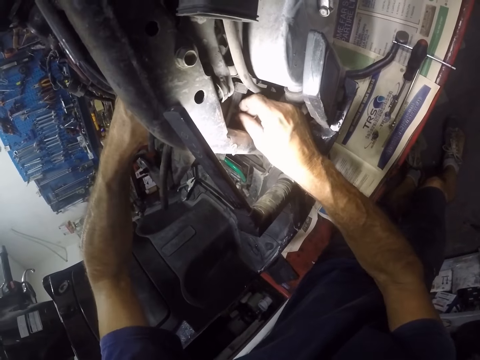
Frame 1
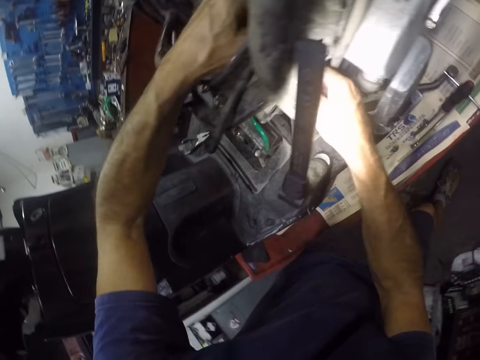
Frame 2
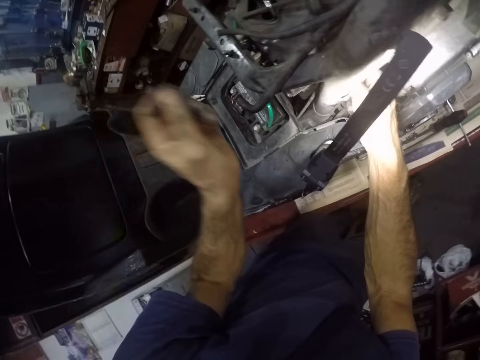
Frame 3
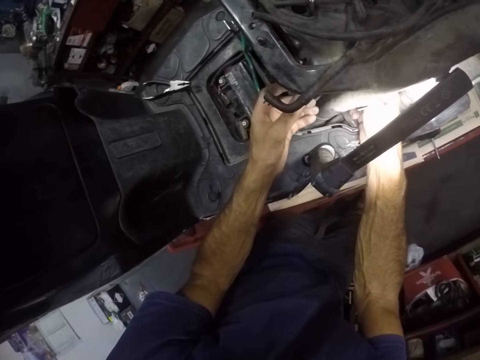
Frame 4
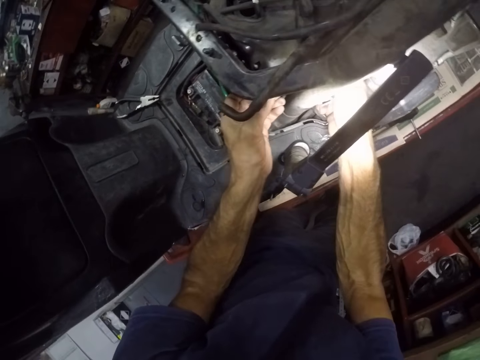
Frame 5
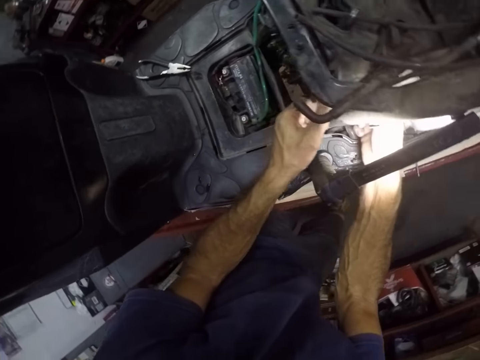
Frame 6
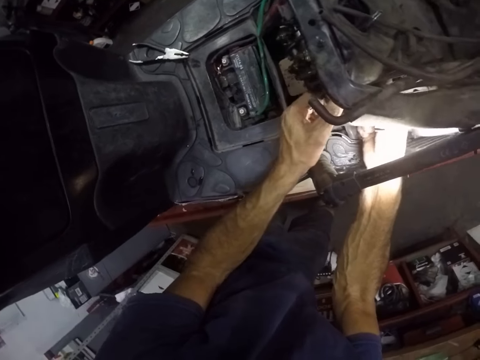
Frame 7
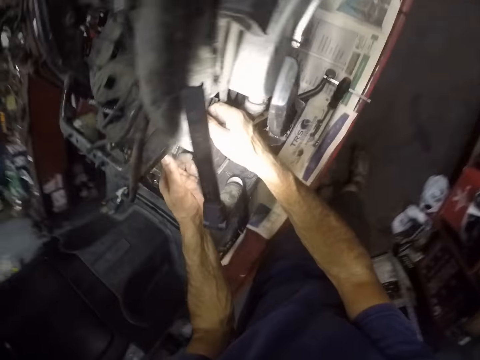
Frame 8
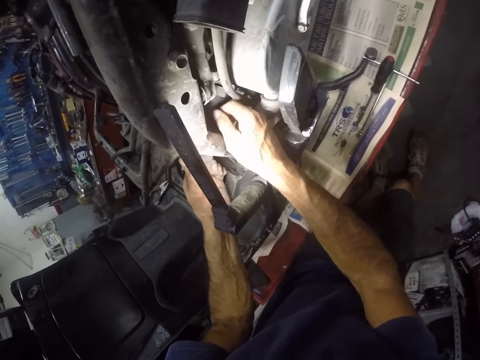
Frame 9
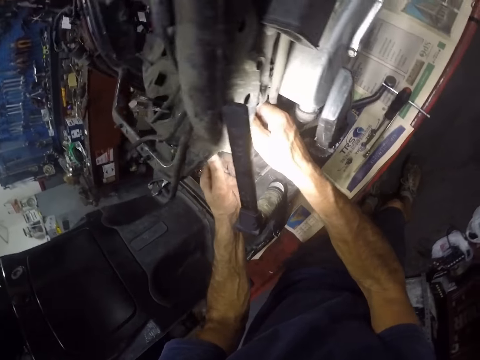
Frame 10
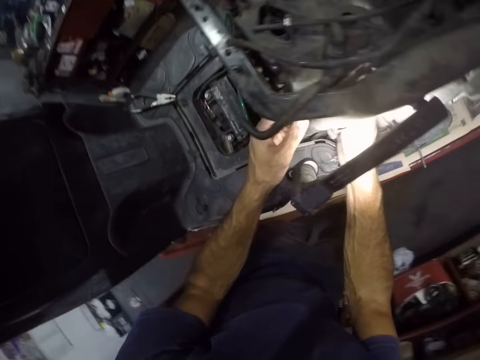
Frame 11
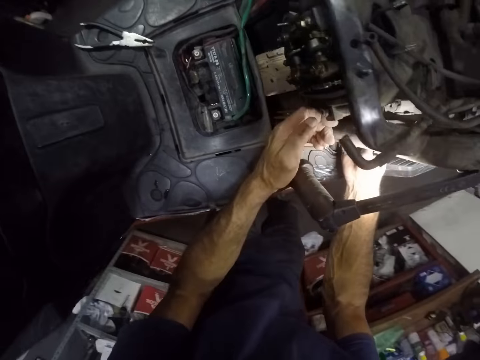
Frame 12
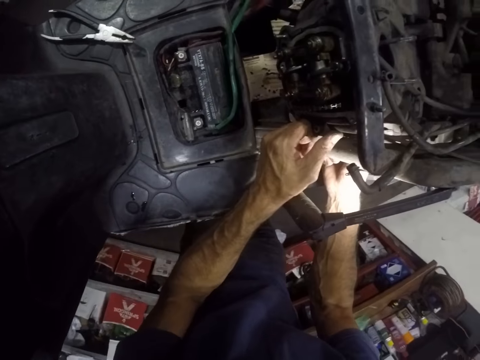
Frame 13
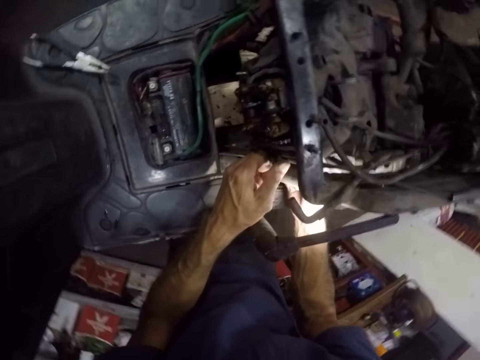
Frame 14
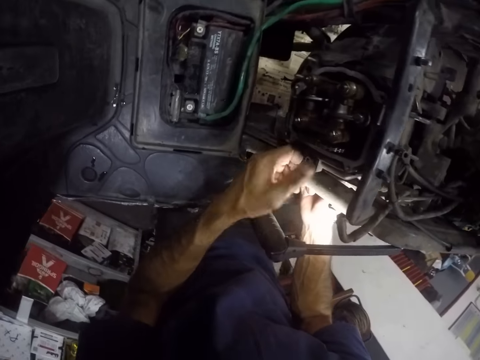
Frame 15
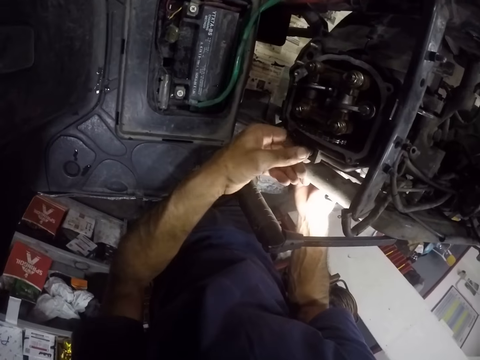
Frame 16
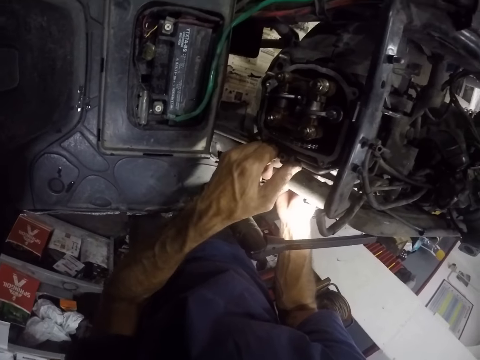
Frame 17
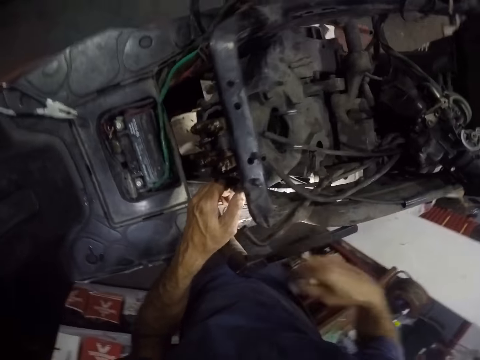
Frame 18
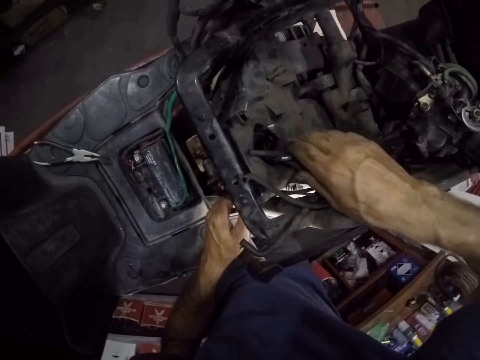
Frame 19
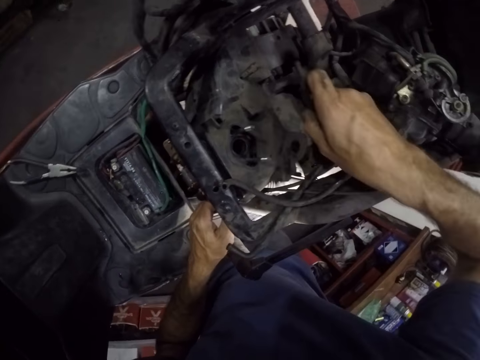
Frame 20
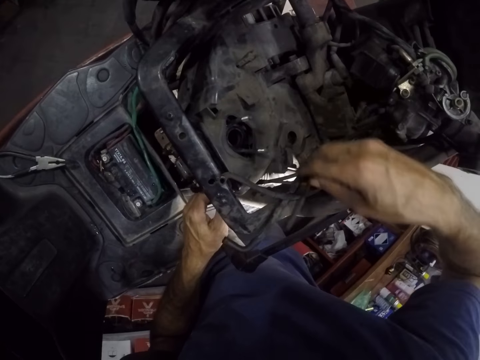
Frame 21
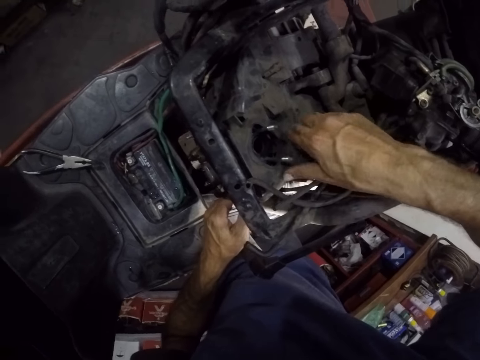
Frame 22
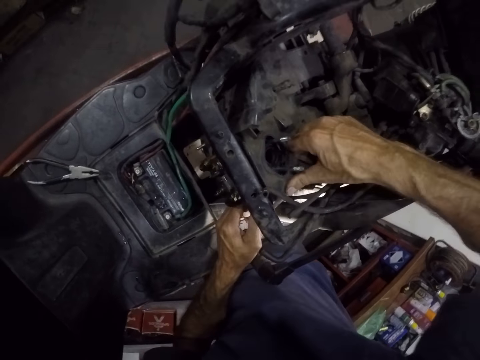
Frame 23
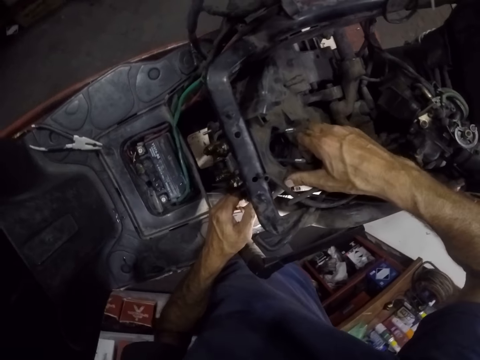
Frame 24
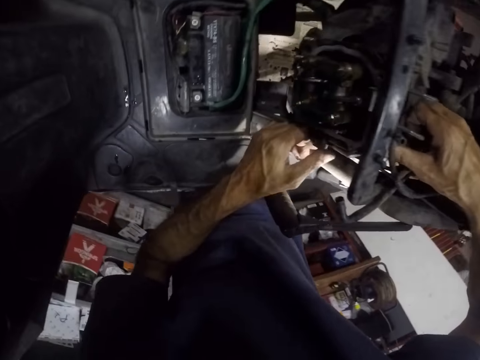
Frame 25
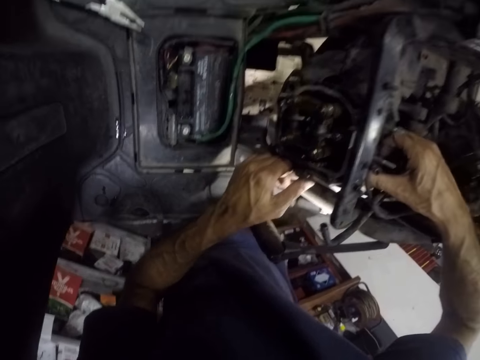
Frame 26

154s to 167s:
The camera wearer adjusts the part of the engine.

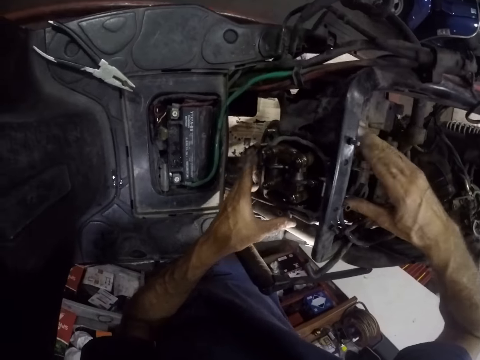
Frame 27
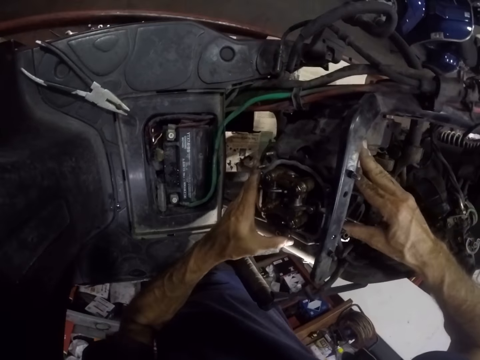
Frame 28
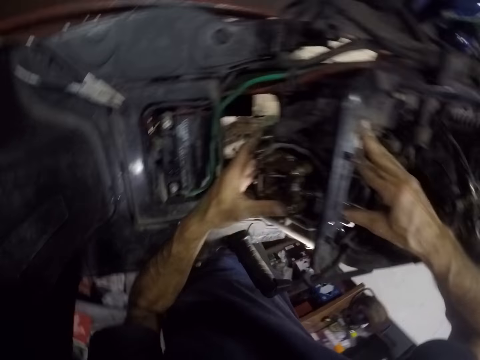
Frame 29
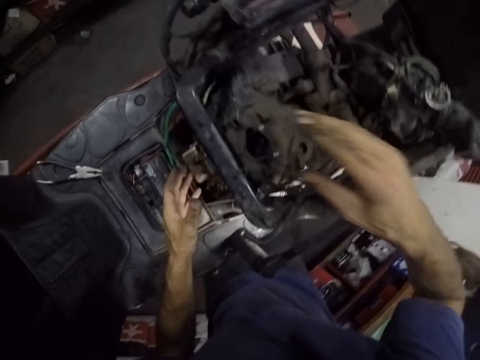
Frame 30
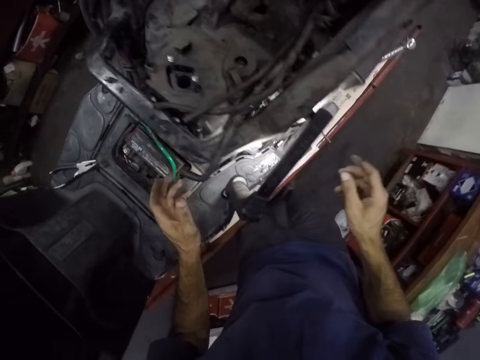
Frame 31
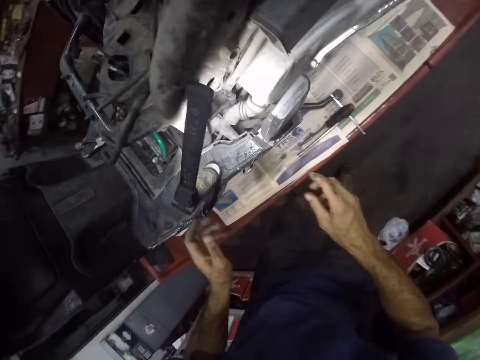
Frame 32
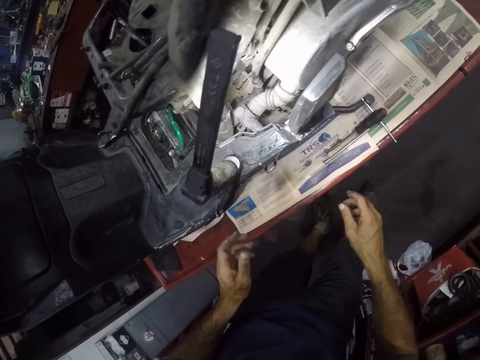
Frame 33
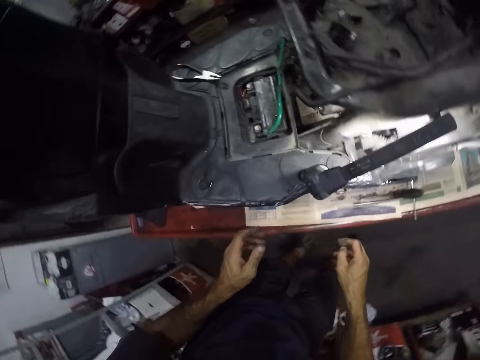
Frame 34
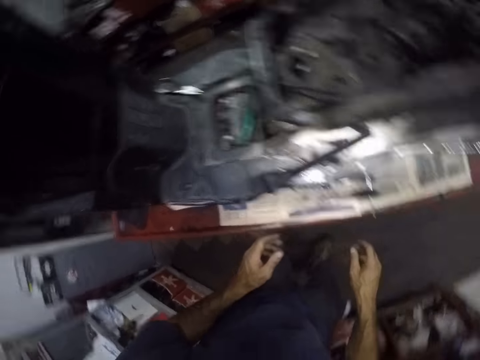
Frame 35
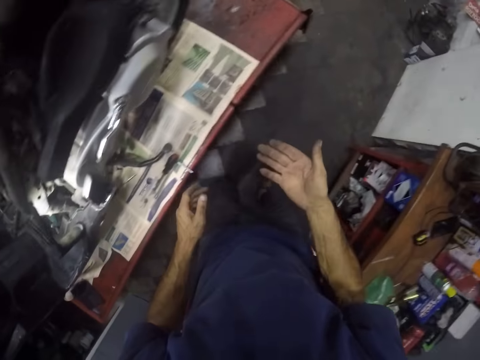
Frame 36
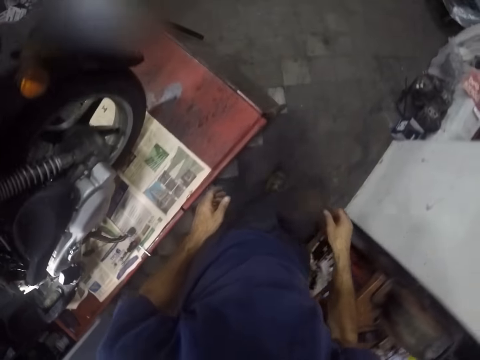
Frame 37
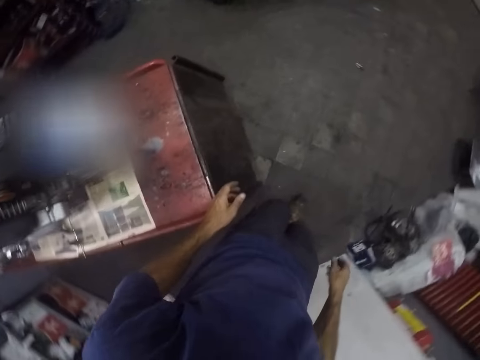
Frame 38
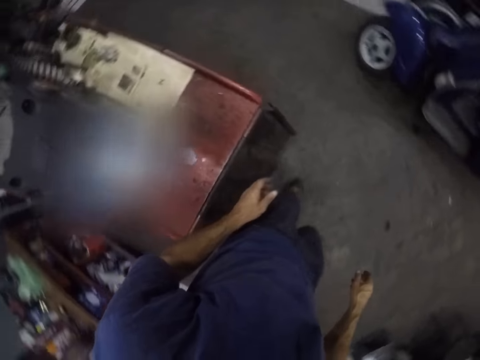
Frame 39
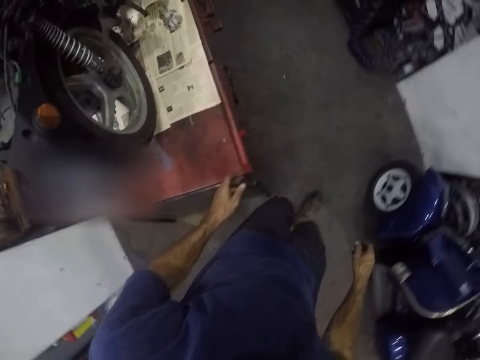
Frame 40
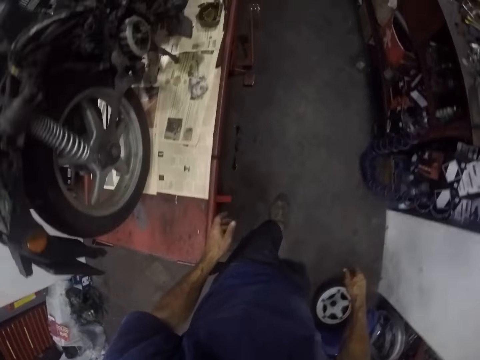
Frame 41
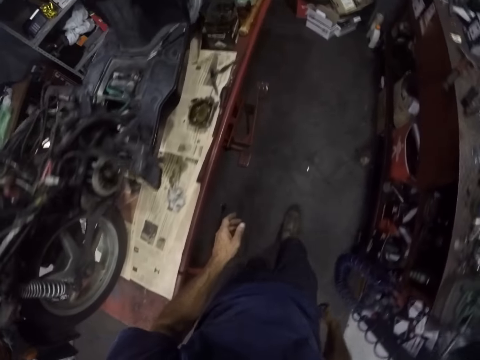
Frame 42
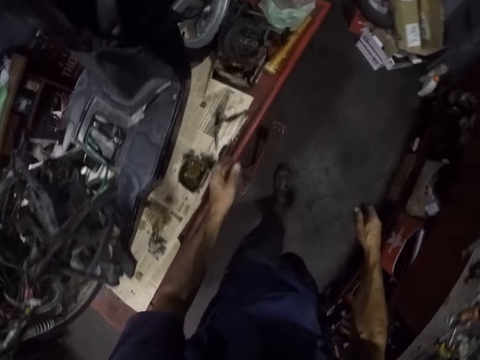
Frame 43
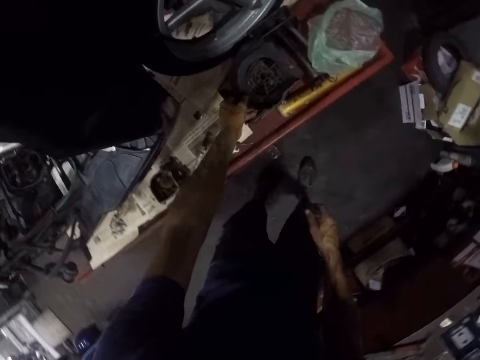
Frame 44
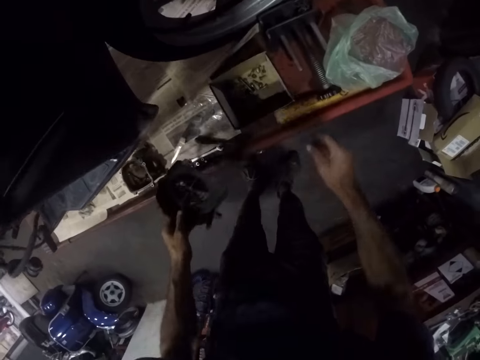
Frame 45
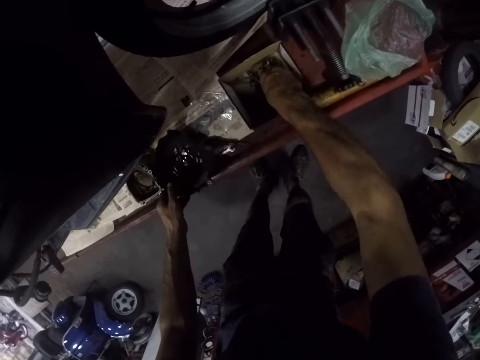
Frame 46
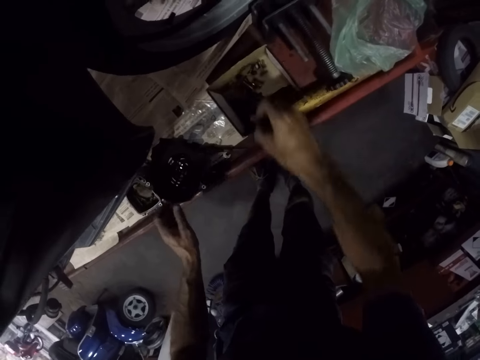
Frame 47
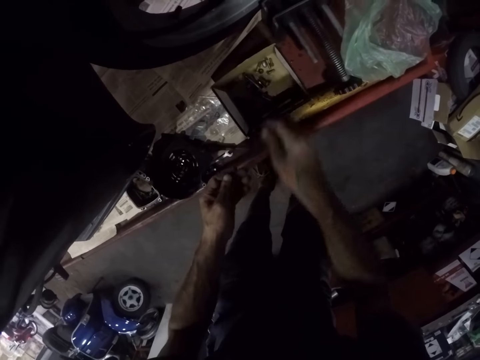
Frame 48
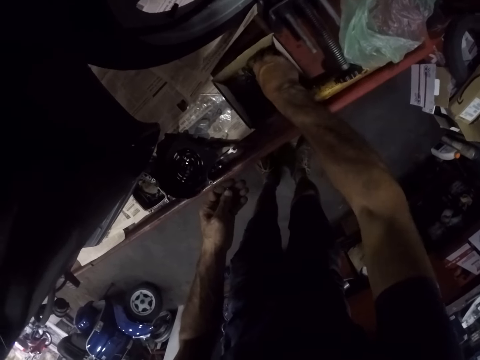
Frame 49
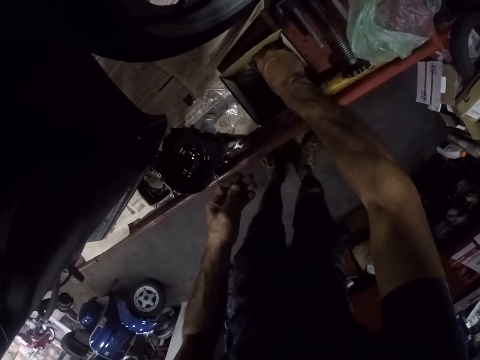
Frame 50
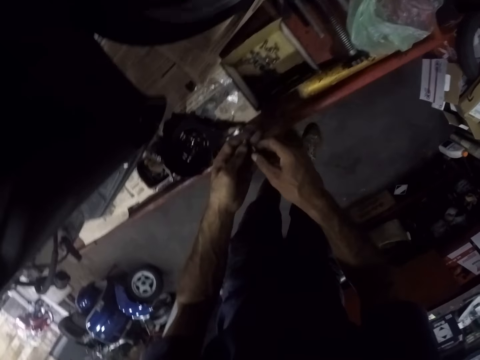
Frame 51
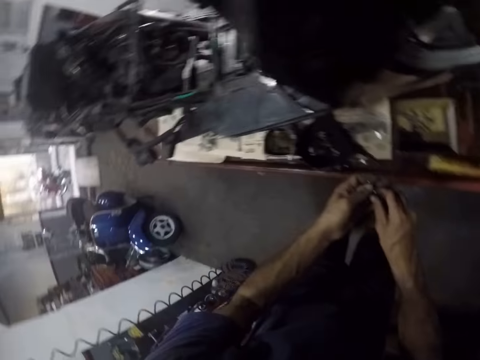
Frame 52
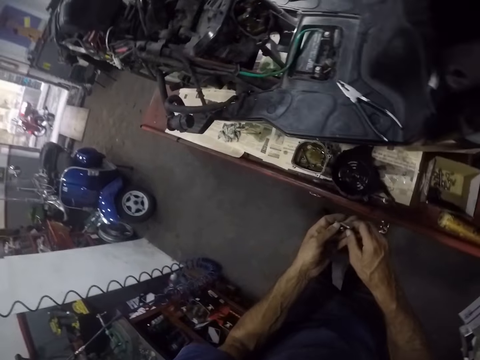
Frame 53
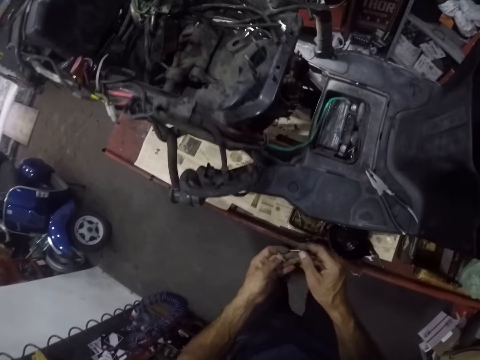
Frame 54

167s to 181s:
The camera wearer walks to the other side. He takes a plastic cover from a carton top with his left hand. He picks up a nut. He takes a screw from the carton with his right hand. He takes a screw or bolt from the carton. He puts the bolt on his left hand.
